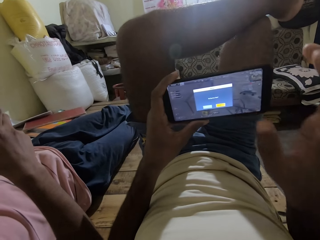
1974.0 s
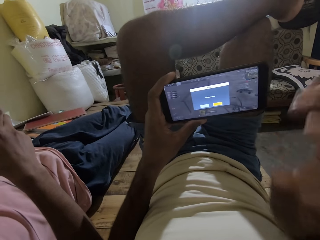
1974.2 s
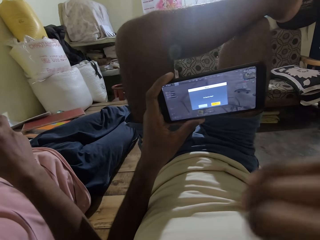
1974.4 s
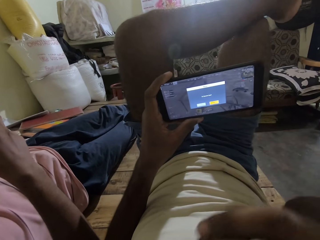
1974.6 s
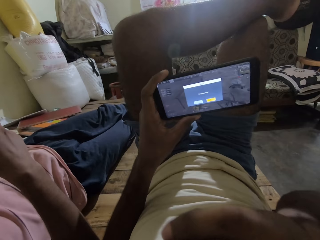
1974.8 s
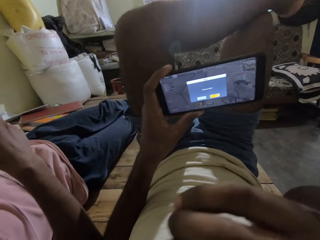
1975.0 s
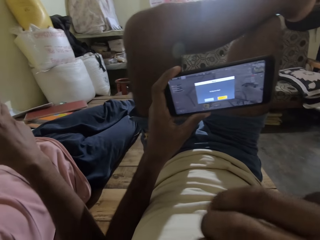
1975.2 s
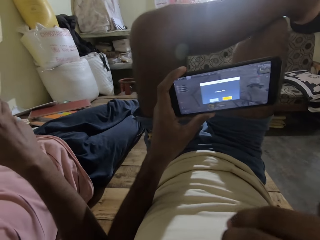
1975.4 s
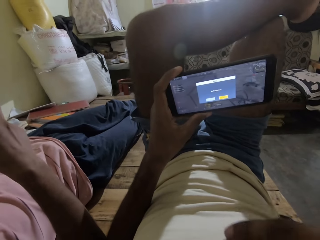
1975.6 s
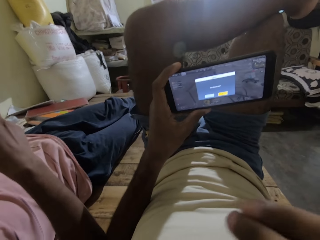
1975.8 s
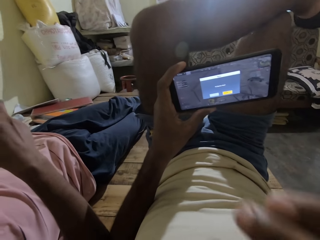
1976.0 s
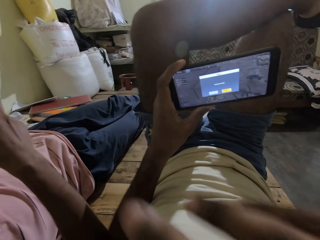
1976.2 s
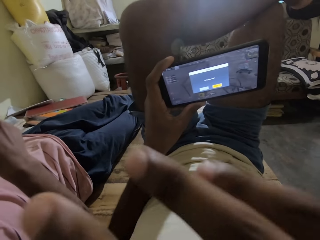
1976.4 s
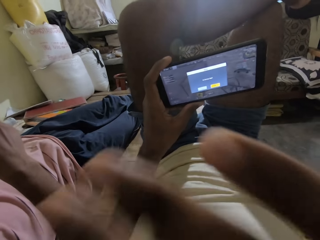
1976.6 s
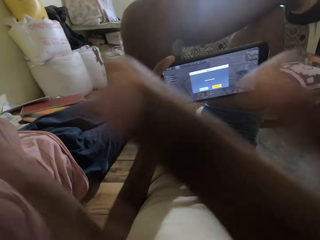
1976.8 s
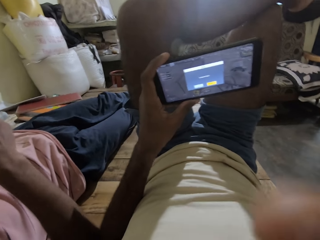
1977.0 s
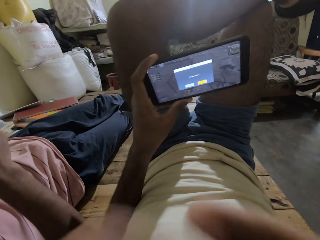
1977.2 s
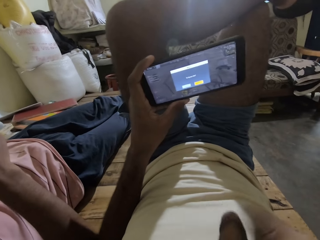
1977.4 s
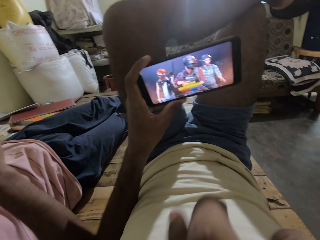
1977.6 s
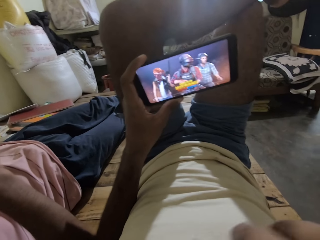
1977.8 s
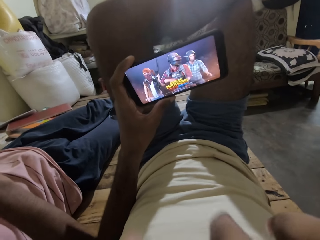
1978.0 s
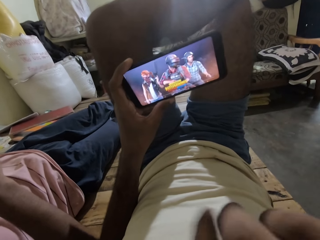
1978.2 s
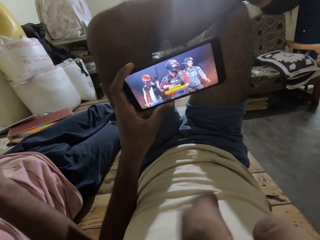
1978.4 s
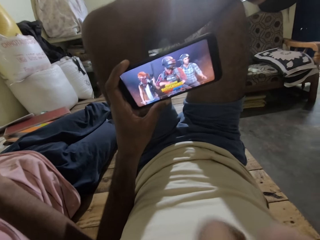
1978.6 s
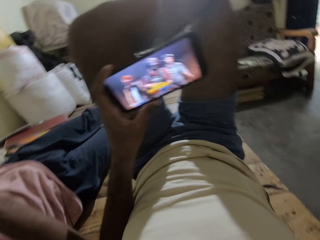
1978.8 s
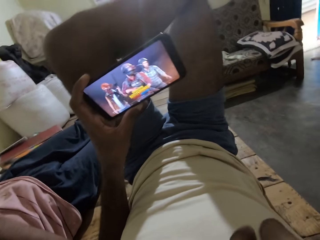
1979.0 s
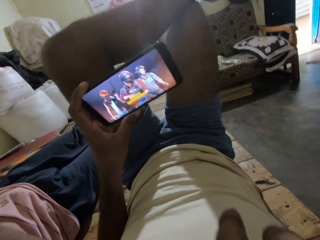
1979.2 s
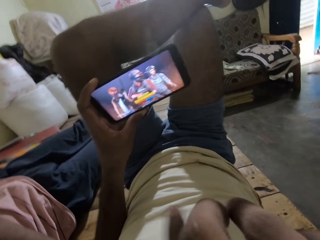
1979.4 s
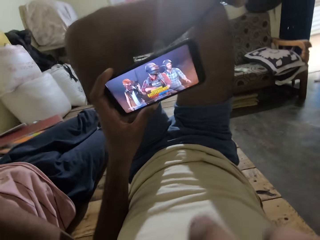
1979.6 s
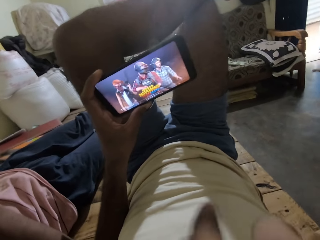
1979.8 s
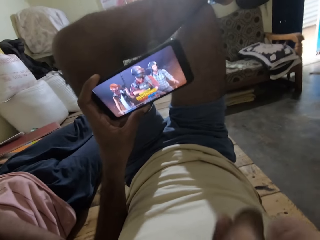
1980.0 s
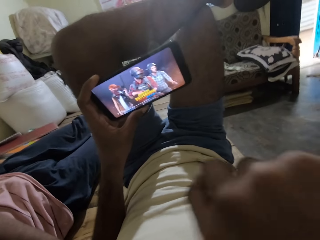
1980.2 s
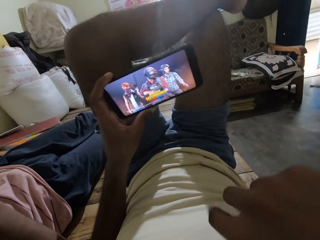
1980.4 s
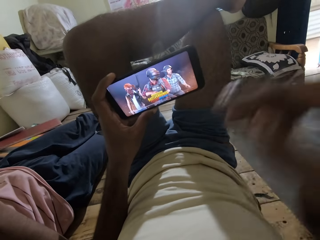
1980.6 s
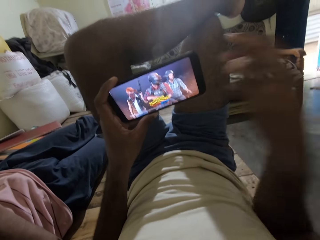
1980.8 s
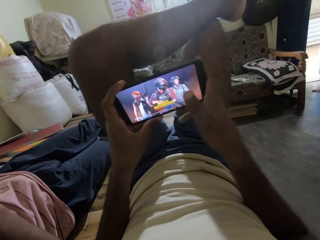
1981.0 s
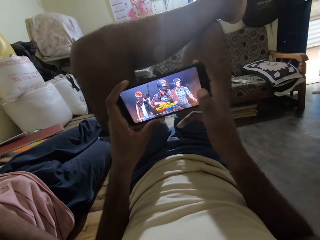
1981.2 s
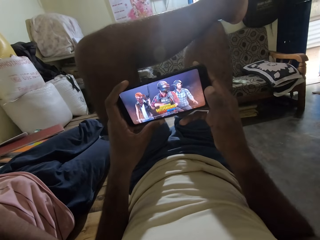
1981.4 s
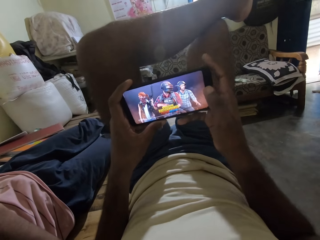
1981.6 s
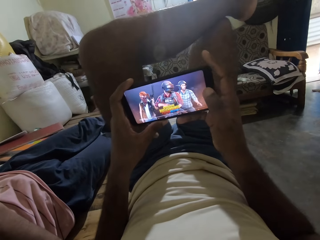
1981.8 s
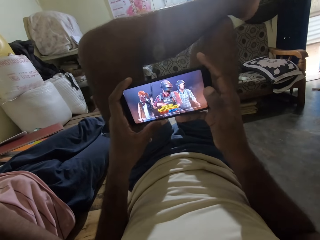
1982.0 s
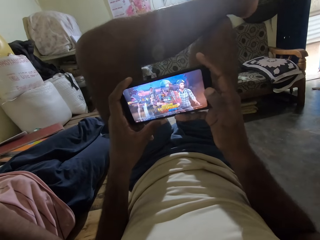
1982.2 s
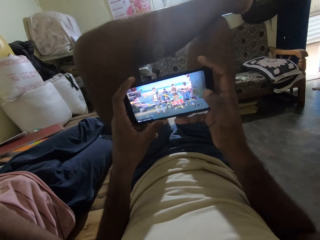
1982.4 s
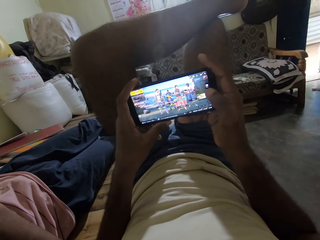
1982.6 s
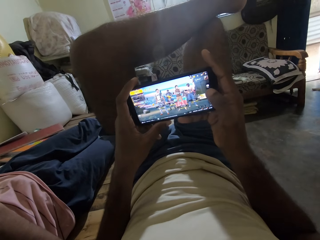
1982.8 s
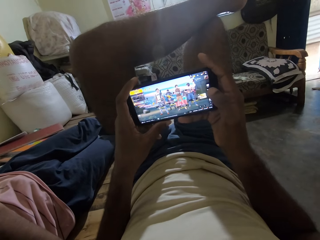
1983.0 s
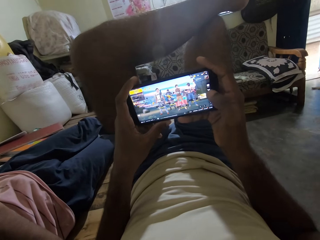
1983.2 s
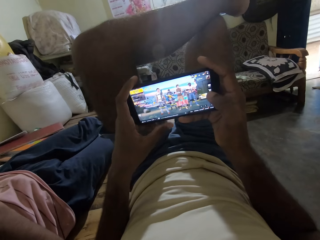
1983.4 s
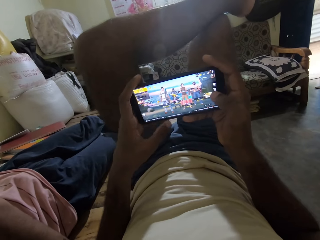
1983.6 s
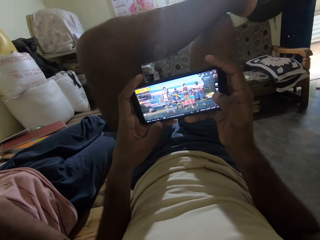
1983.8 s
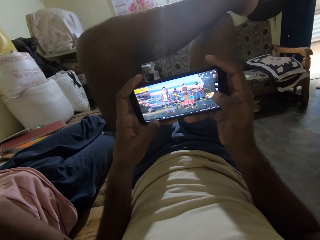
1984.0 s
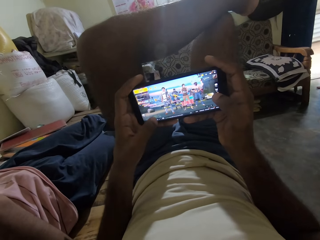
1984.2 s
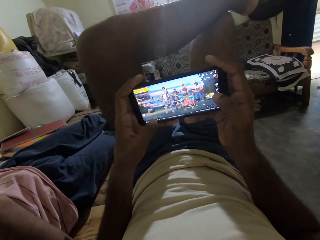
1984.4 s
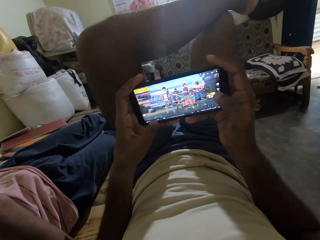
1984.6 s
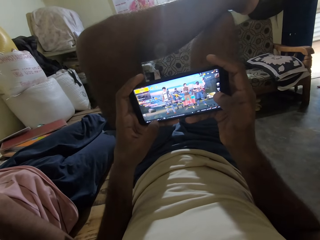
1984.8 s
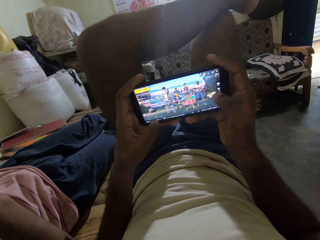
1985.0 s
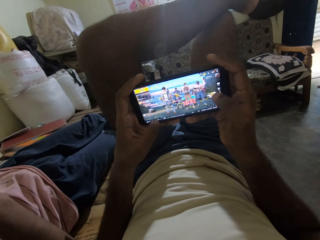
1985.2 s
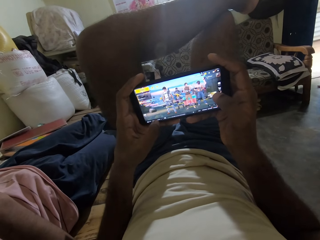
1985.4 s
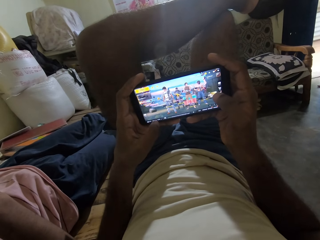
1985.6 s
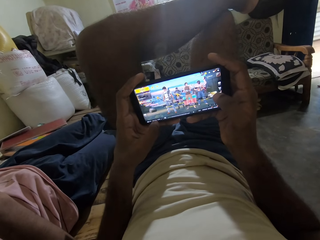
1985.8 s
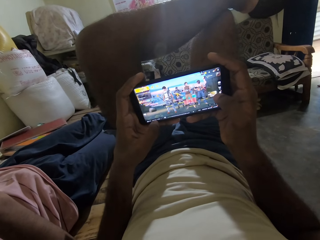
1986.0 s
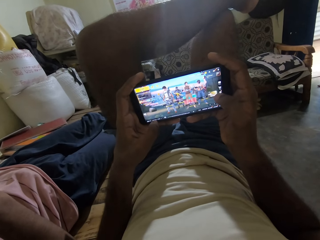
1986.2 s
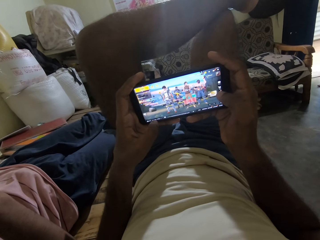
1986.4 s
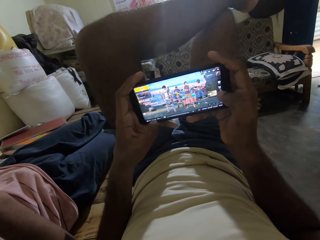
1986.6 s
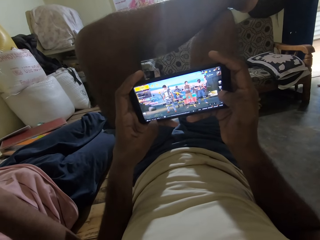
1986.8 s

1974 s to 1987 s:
The camera wearer scratches his nose with his right hand. He plays the game on the phone.

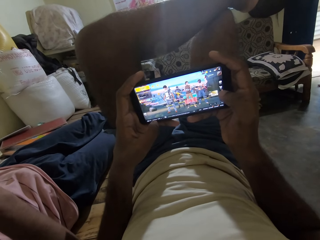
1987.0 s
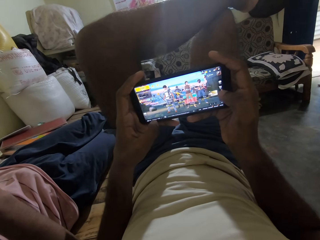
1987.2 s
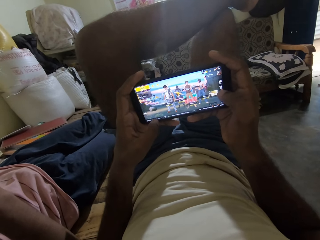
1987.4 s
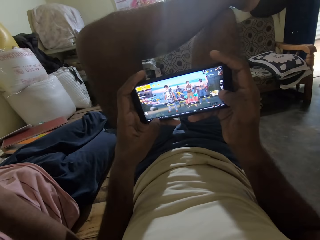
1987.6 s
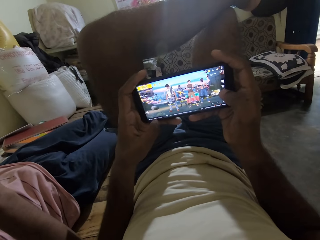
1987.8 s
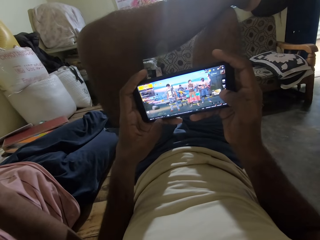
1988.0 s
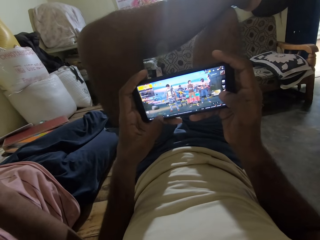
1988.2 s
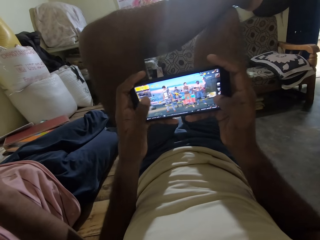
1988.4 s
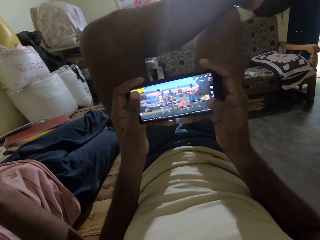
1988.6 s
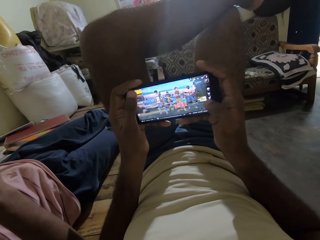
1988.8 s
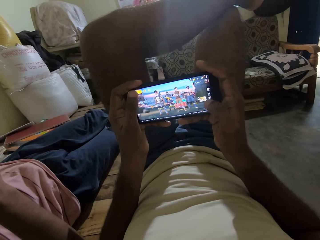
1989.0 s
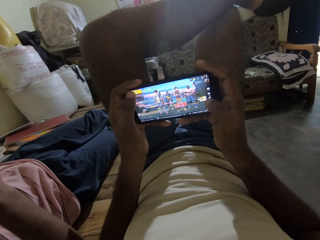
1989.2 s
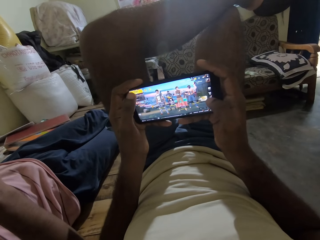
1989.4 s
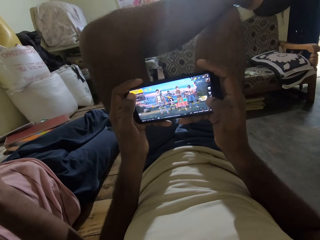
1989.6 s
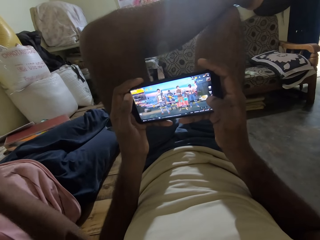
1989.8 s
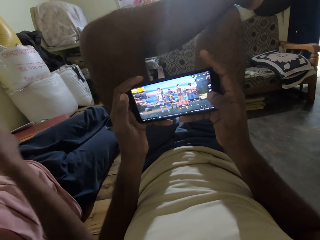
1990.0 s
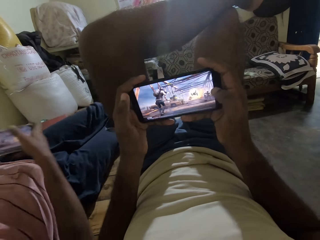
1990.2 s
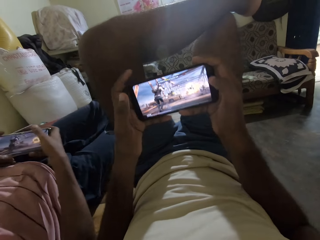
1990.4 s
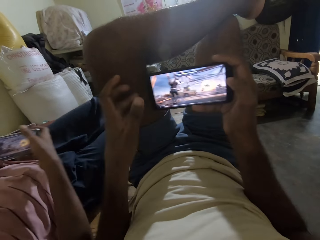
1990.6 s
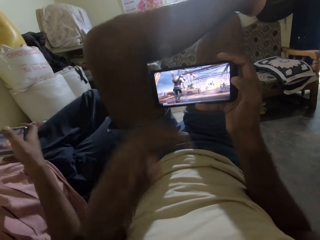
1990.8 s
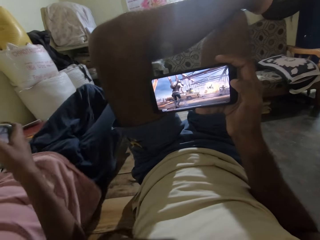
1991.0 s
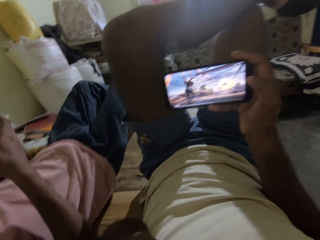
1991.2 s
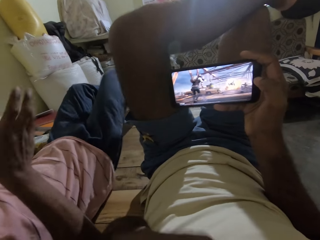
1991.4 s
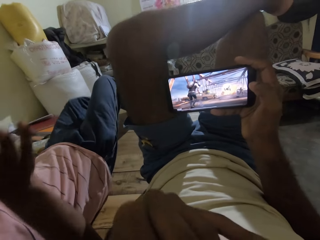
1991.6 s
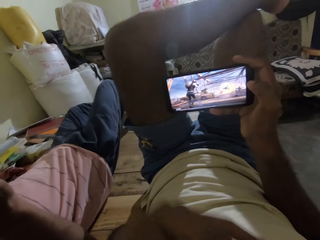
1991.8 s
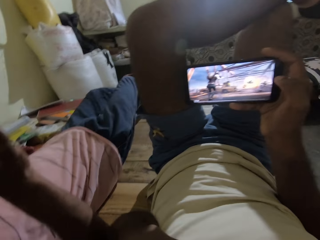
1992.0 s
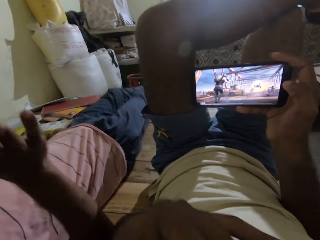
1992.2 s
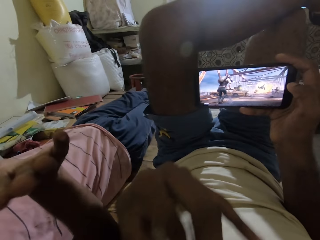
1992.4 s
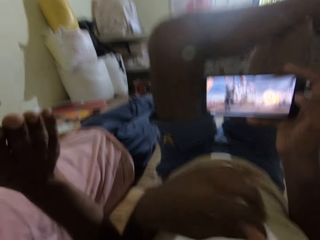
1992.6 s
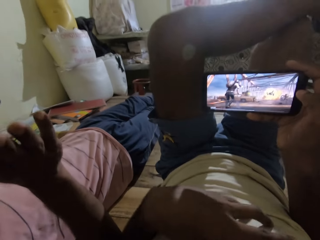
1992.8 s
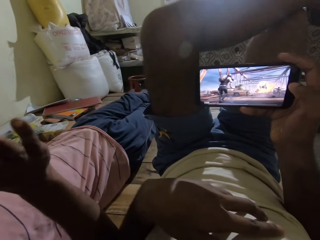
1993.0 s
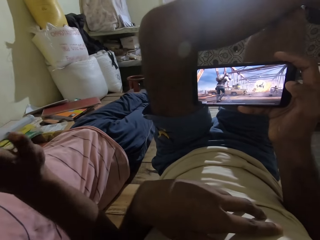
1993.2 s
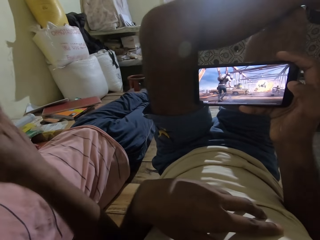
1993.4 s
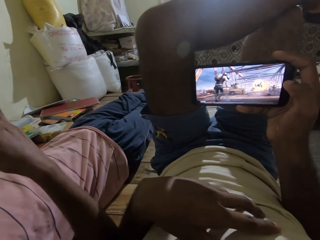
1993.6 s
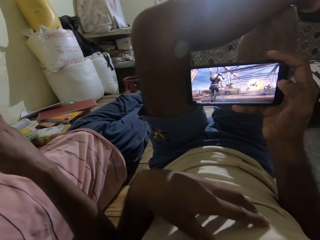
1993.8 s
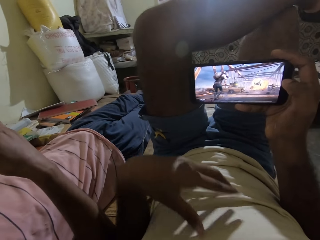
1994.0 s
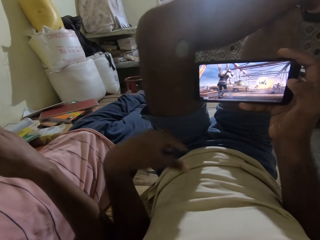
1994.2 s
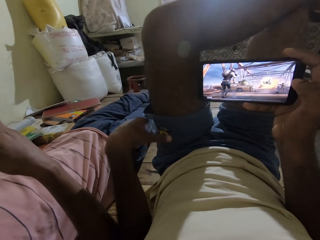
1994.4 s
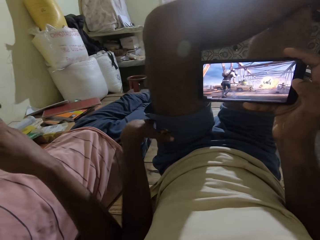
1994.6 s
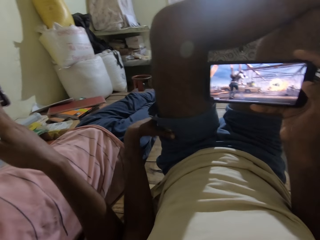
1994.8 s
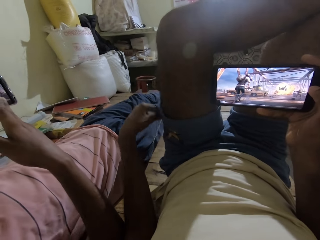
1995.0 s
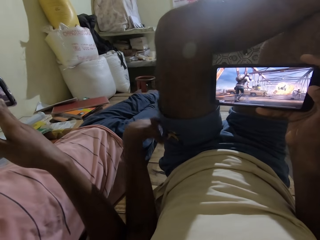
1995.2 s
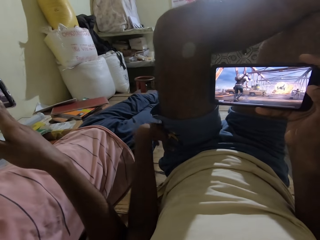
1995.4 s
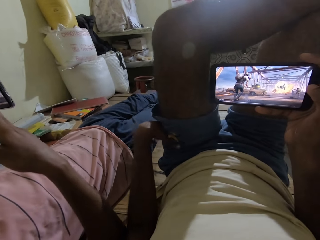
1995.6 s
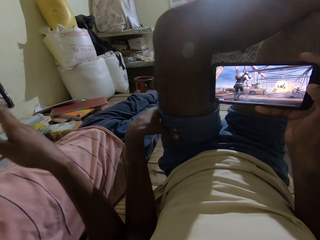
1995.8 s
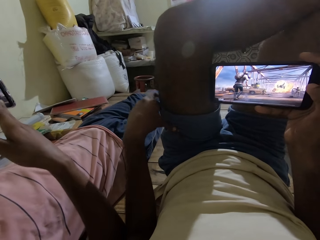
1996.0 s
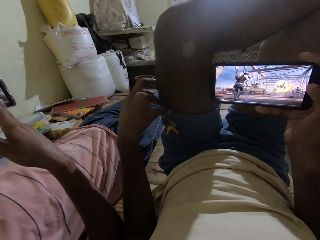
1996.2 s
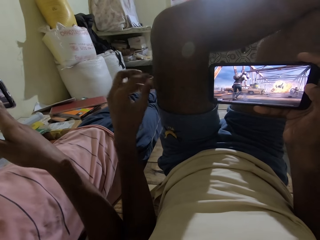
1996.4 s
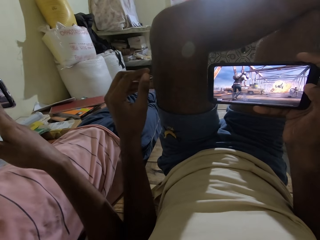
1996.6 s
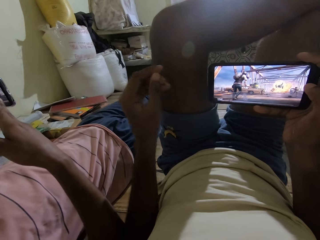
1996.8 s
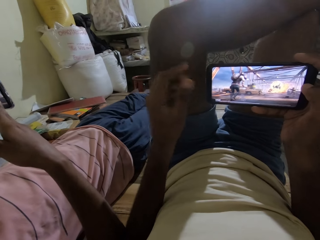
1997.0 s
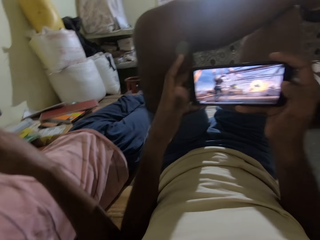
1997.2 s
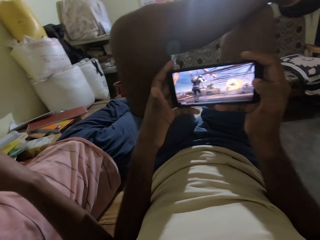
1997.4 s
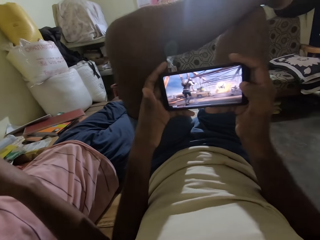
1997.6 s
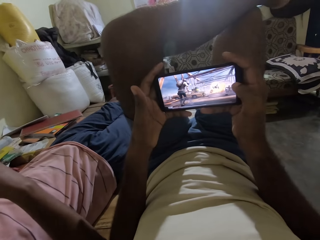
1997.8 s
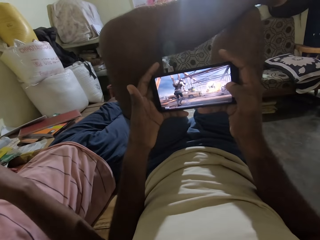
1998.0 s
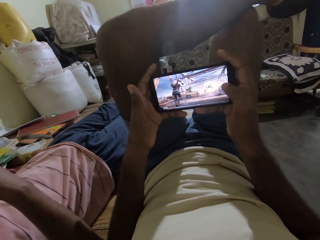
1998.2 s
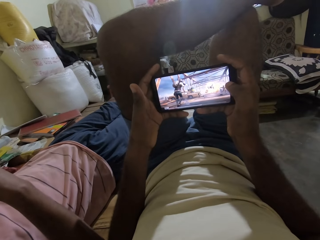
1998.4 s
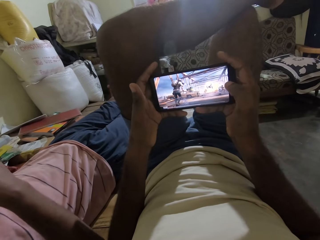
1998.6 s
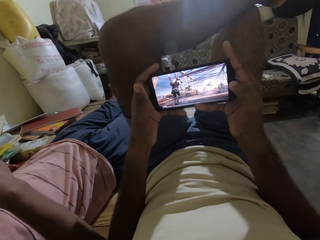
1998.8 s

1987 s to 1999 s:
The camera wearer adjusts his shirt with his left hand. He interacts with a man. He places his left hand on his shirt. He rubs his left hand on his shorts.
